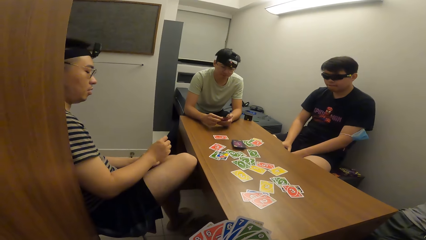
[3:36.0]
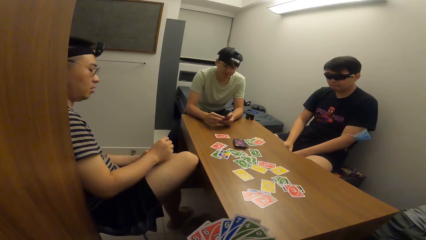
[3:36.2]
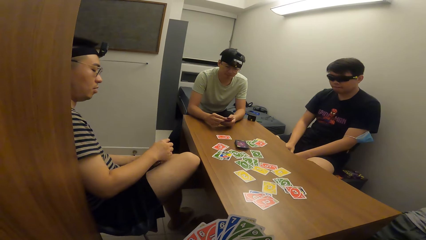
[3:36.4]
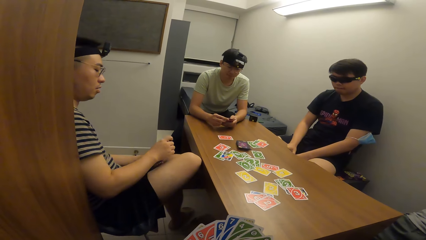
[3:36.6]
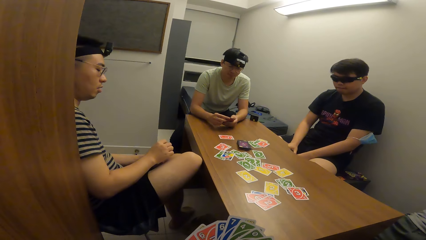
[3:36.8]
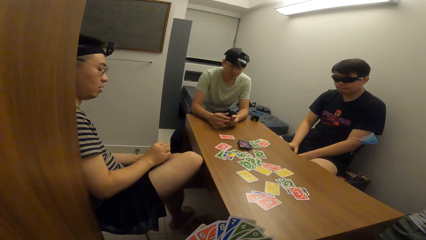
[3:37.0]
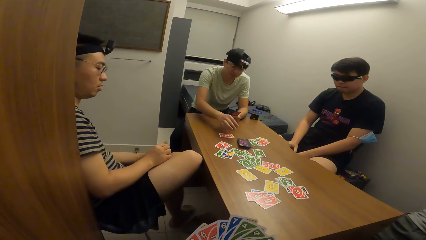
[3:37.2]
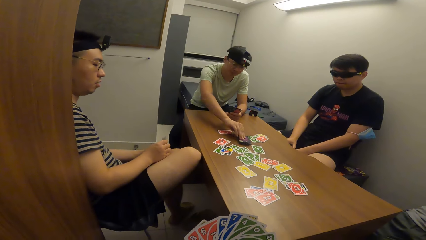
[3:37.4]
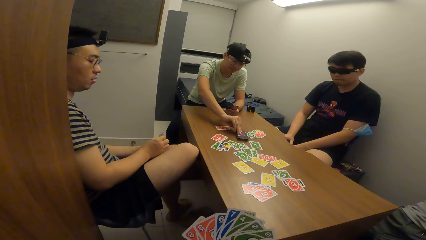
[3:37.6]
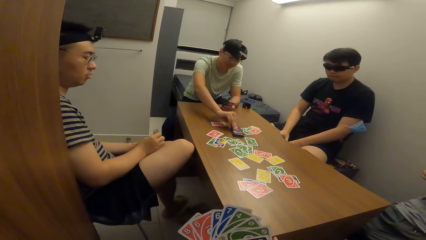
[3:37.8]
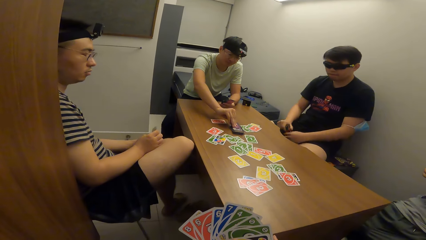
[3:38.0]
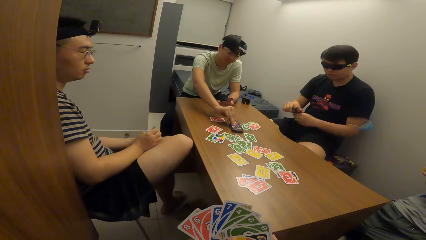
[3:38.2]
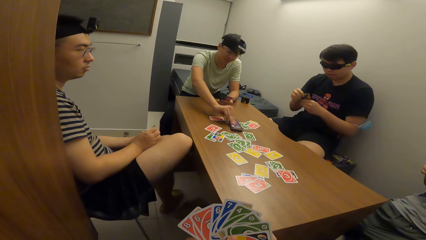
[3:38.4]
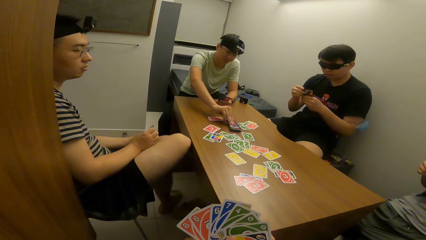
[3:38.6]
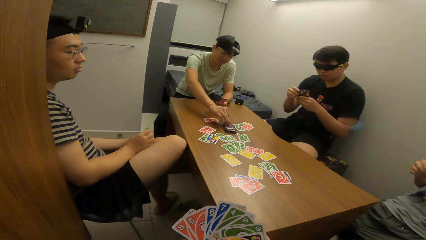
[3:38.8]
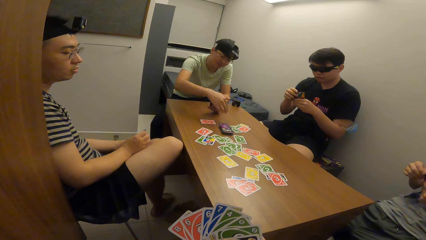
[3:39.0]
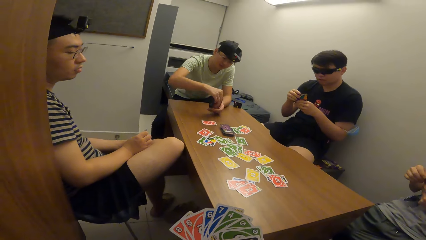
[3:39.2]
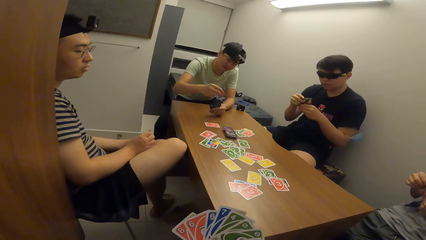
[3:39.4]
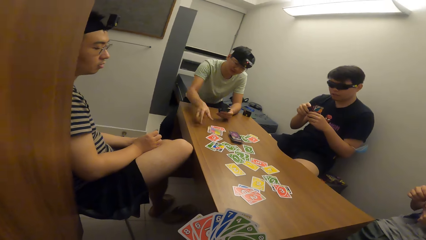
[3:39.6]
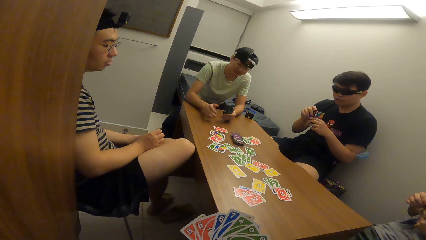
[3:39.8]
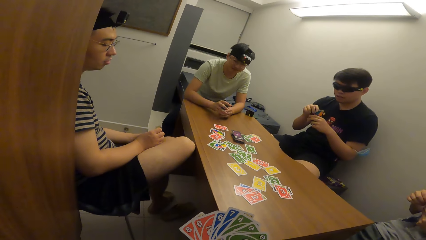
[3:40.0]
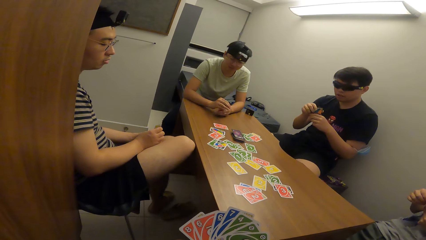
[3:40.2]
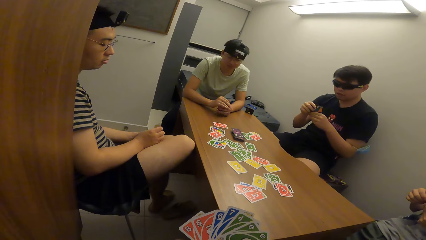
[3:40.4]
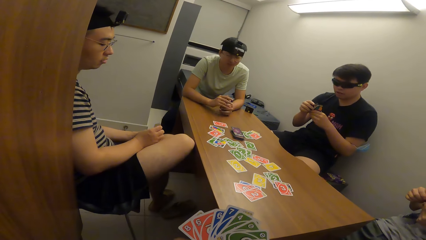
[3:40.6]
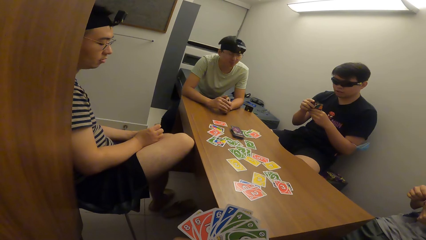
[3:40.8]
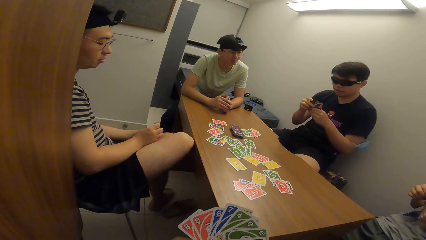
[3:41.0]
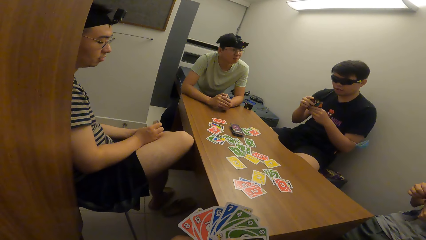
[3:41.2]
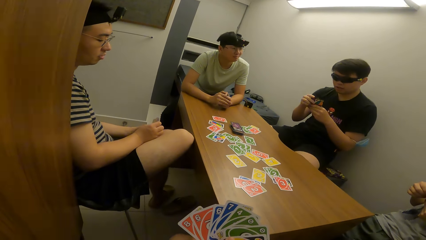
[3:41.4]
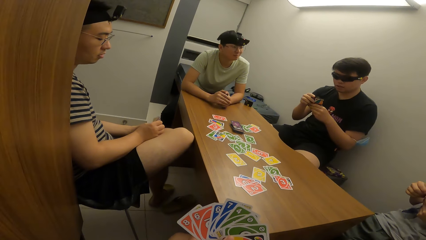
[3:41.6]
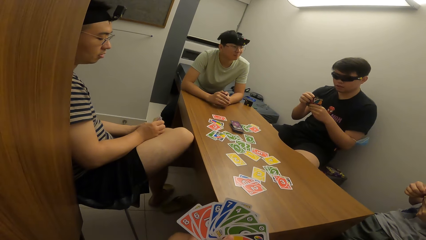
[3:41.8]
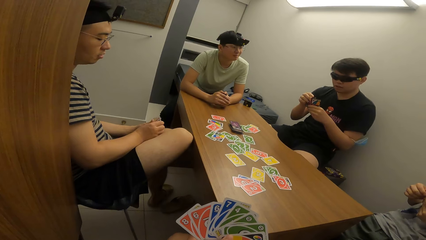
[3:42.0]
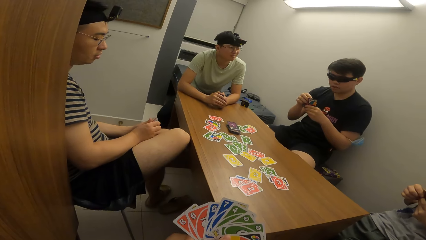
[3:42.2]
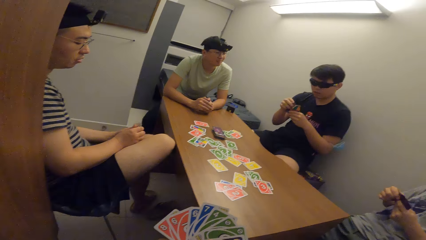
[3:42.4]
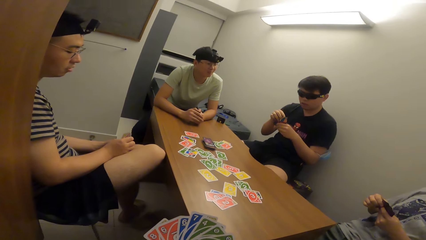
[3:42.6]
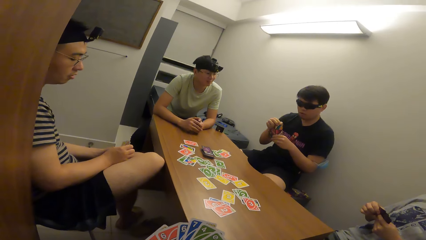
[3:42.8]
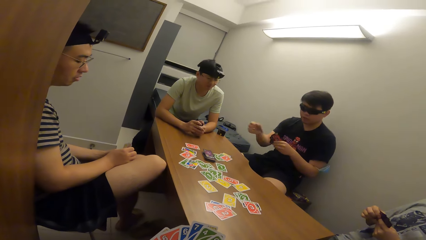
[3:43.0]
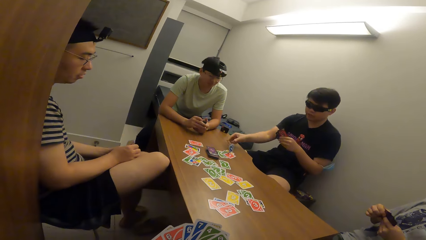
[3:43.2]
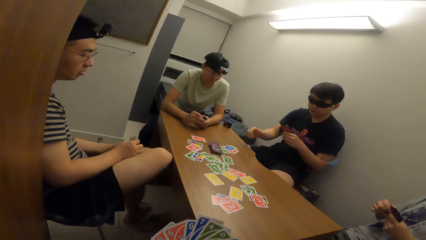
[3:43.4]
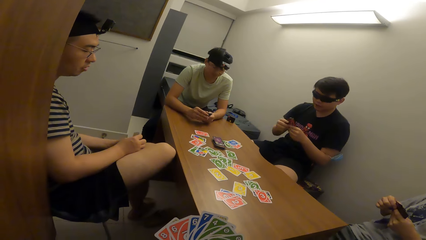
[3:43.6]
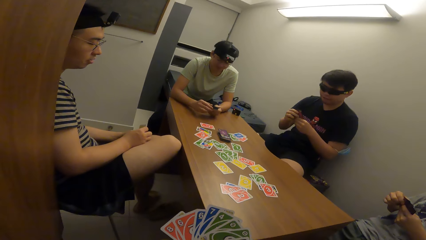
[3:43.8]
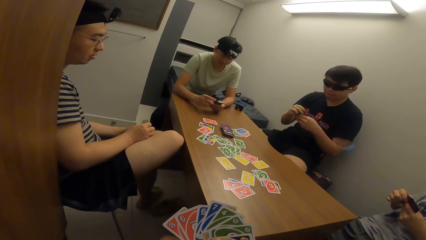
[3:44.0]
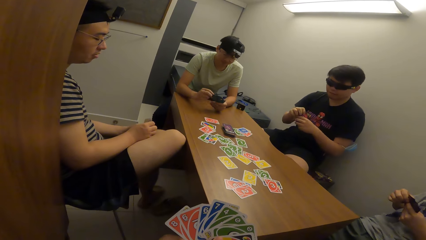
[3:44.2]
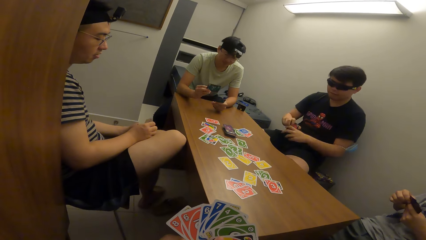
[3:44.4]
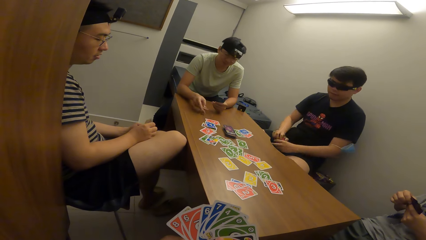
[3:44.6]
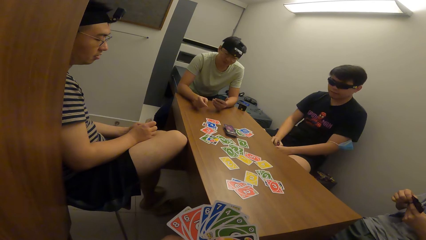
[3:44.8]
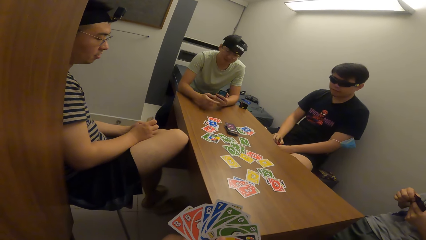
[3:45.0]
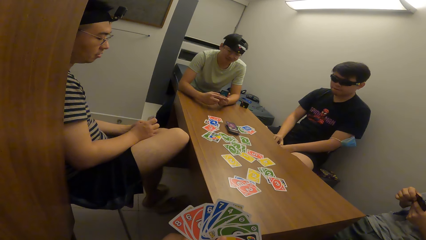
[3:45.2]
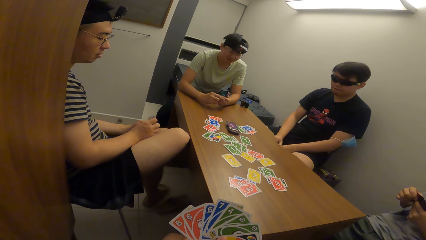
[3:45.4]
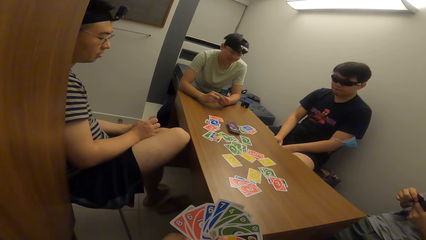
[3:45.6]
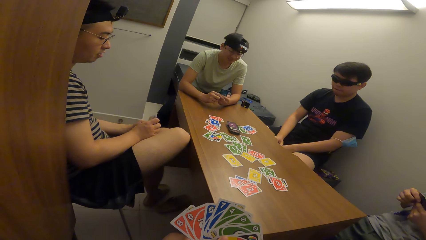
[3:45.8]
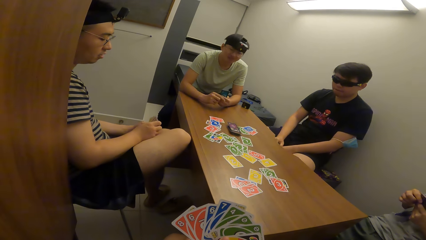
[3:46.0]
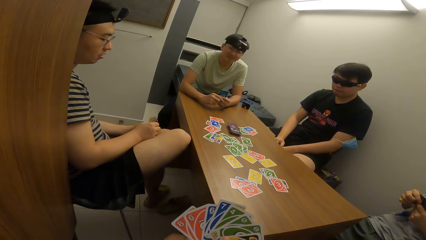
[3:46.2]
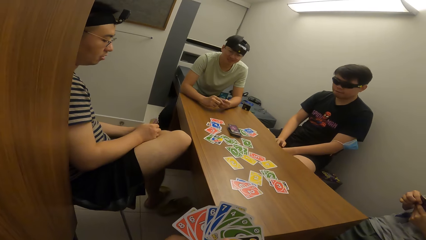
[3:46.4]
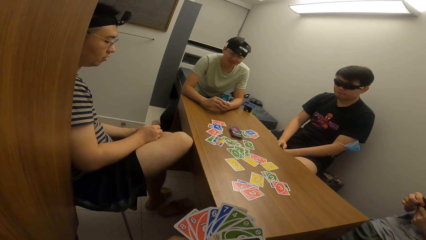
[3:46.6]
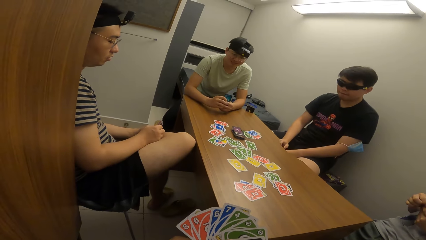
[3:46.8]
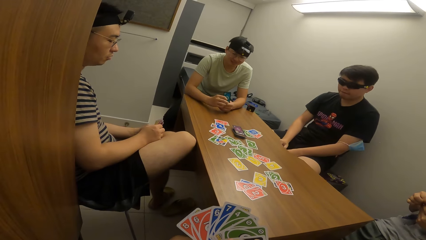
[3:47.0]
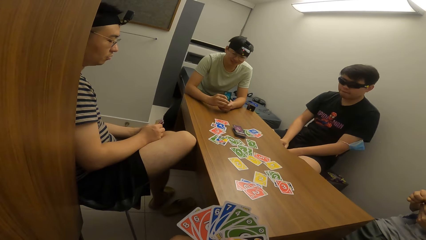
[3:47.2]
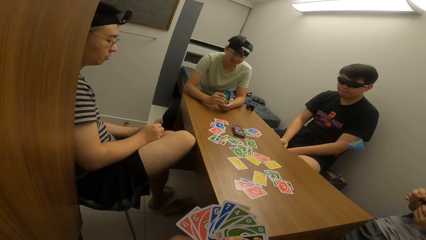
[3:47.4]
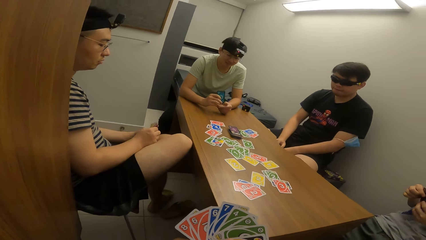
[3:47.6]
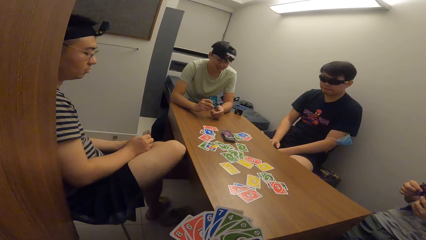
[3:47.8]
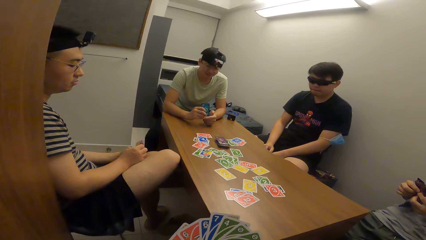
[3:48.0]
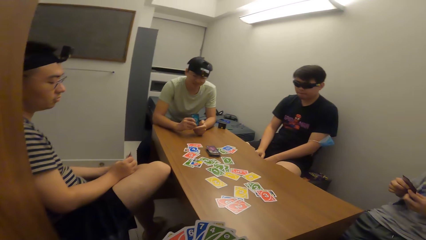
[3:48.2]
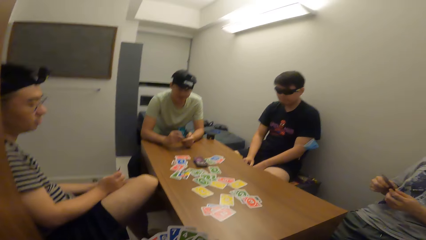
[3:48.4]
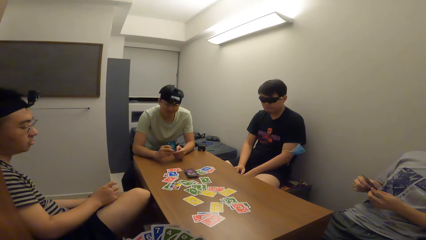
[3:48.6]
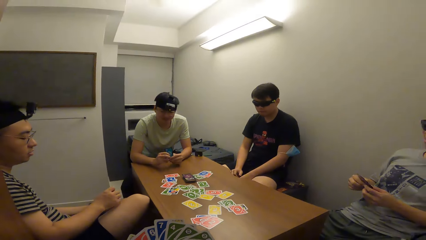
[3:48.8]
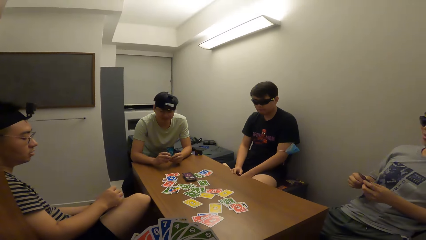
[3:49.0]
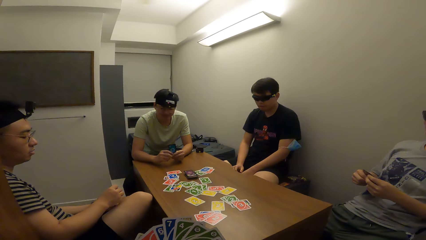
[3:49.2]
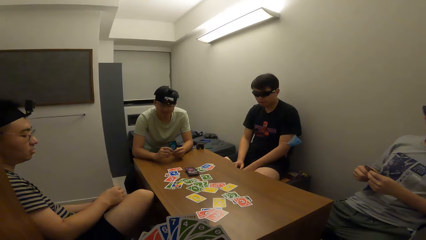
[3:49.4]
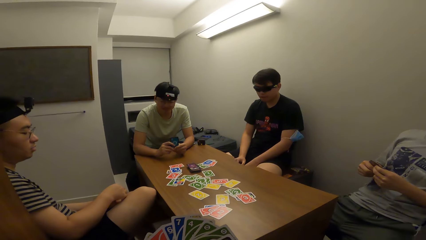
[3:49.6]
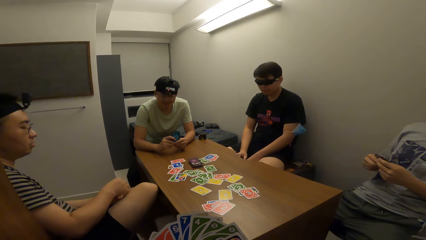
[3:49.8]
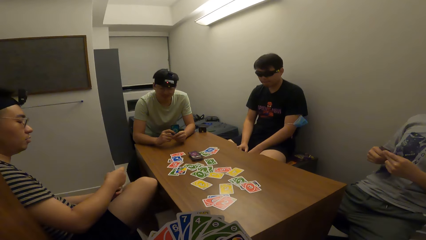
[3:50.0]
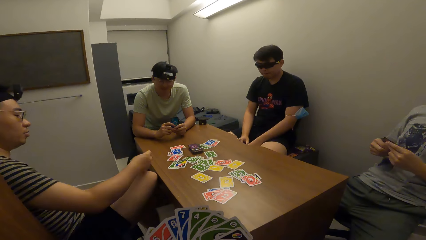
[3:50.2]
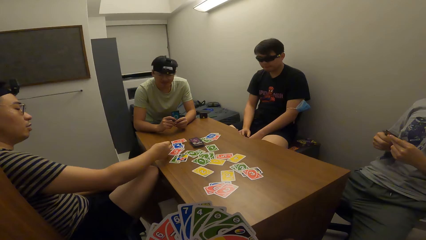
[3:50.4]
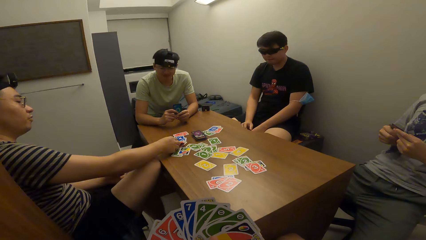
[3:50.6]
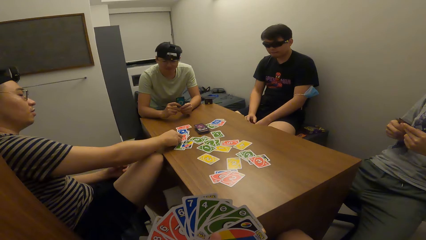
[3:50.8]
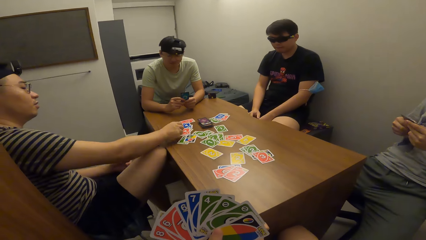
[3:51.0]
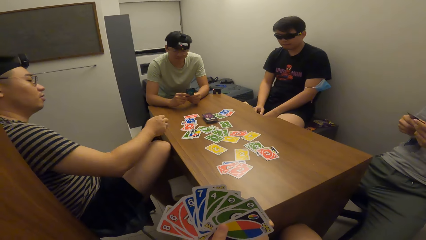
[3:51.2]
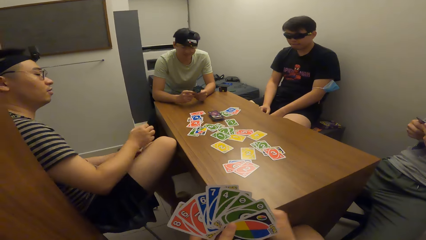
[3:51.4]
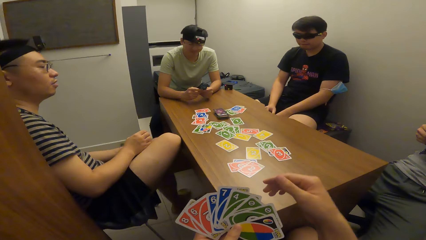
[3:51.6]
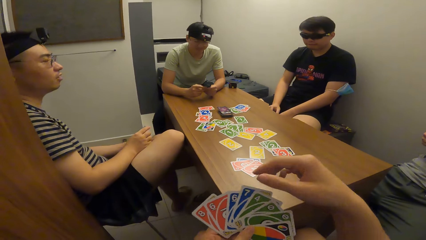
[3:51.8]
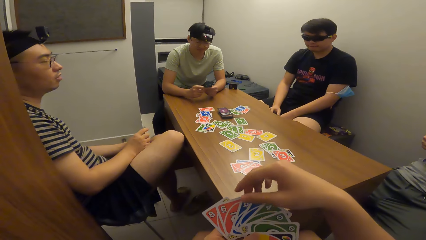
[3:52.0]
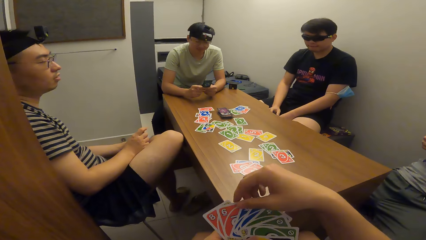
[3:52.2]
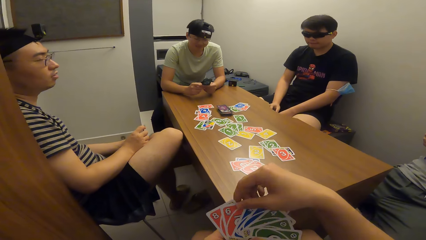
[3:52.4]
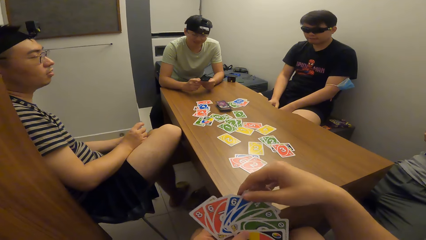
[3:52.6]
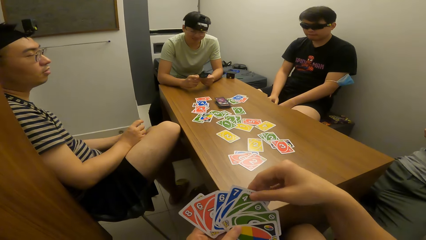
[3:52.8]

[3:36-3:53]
A man hits the cards on the table. Another man touches the cards on the table with his right hand. The other man drops a card on the table with his right hand. The first man drops a card on the table with his right hand. The other man drops a card on the table with his right hand. Another man drops a card on the table with his right hand.
